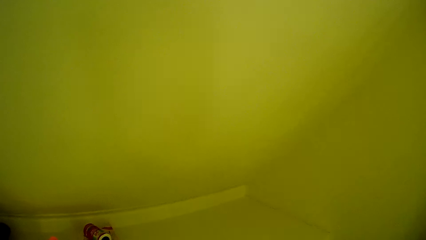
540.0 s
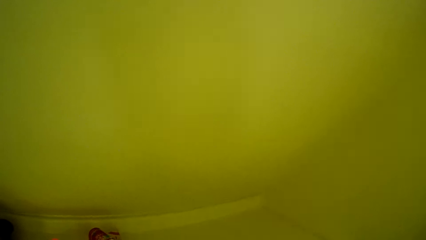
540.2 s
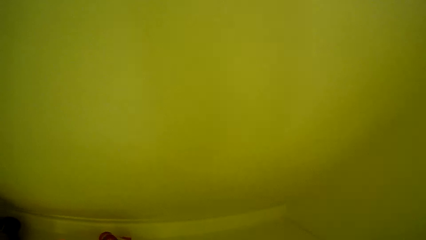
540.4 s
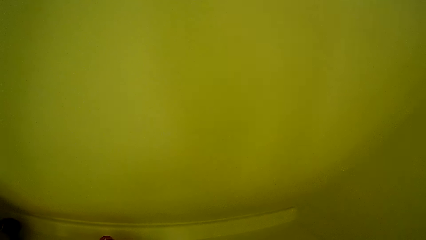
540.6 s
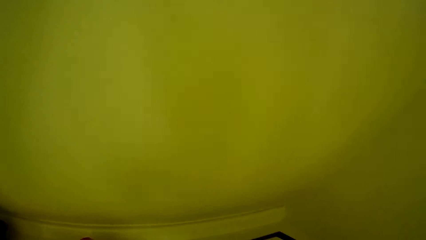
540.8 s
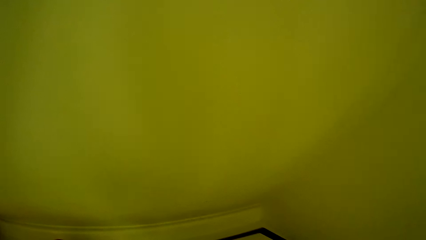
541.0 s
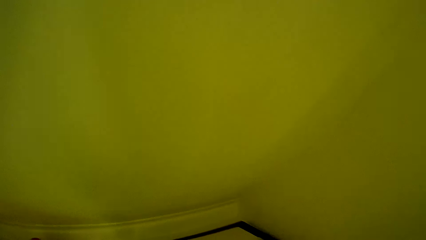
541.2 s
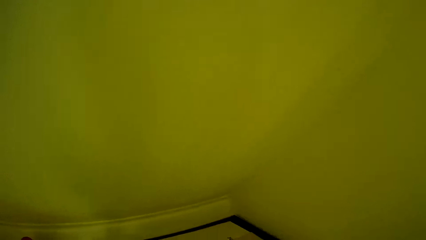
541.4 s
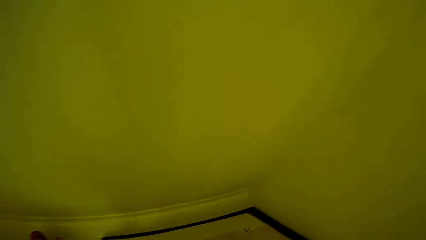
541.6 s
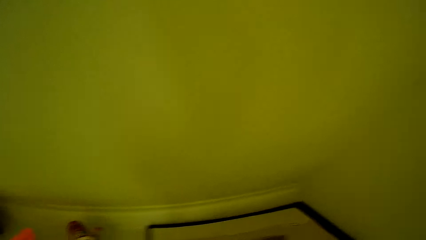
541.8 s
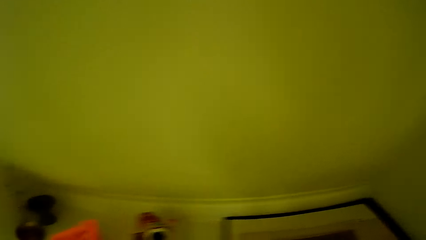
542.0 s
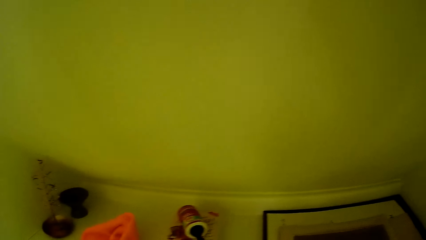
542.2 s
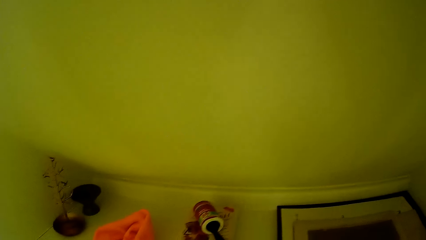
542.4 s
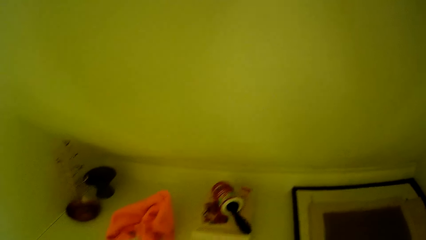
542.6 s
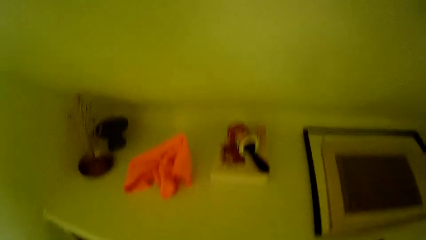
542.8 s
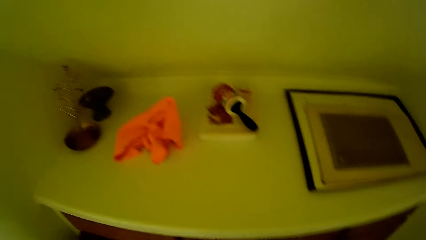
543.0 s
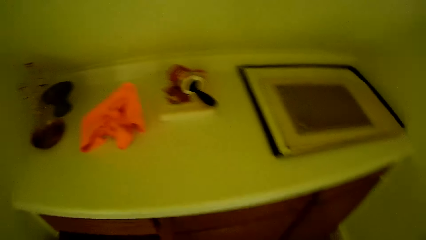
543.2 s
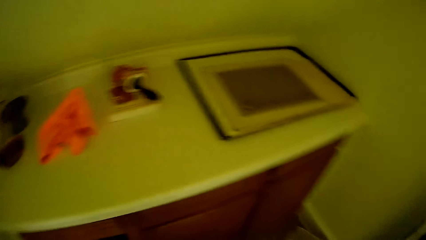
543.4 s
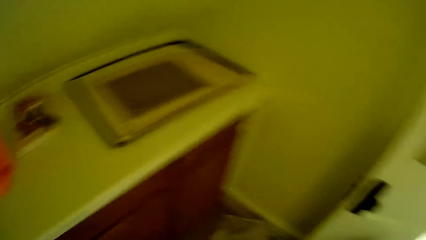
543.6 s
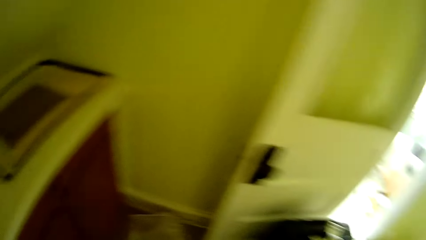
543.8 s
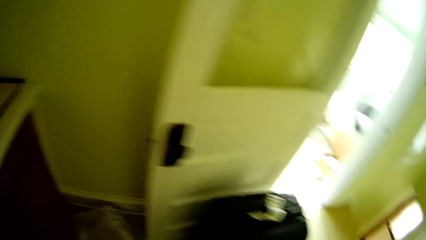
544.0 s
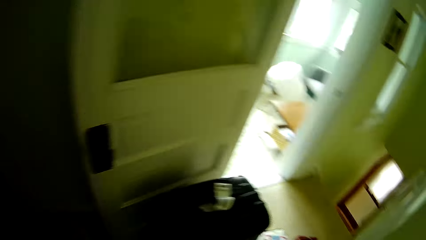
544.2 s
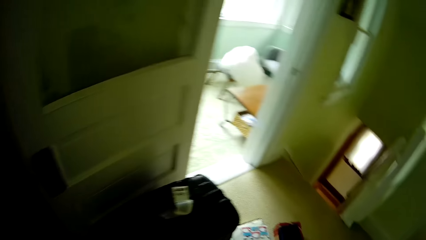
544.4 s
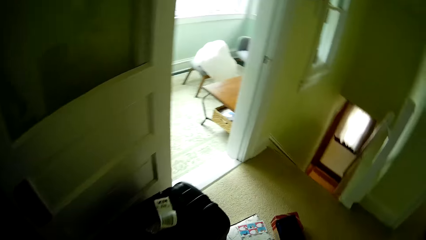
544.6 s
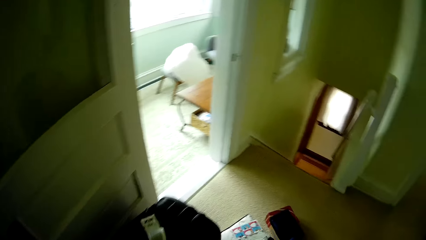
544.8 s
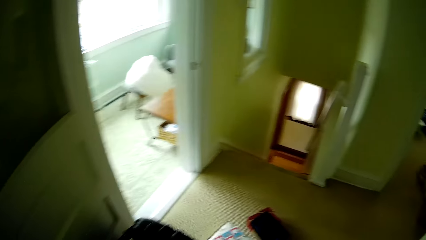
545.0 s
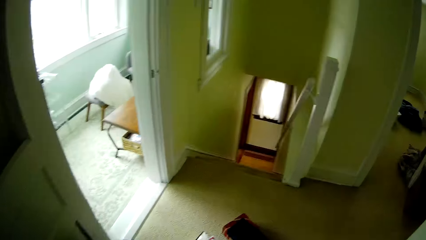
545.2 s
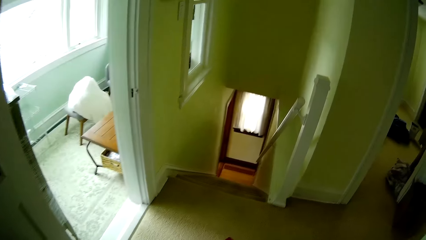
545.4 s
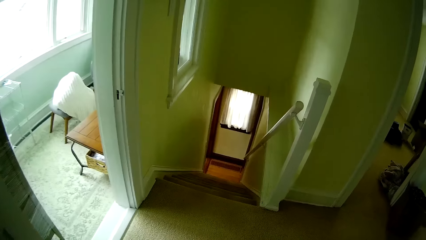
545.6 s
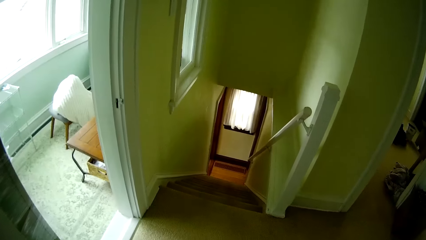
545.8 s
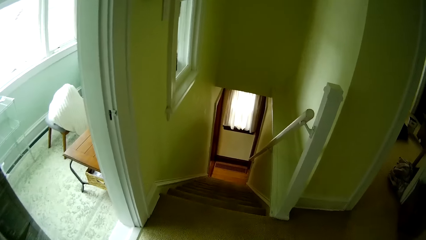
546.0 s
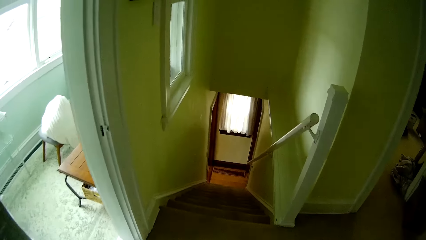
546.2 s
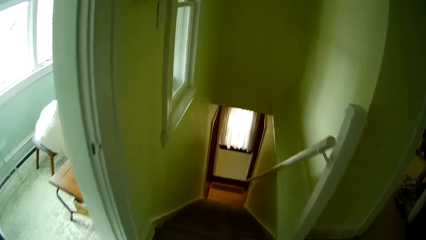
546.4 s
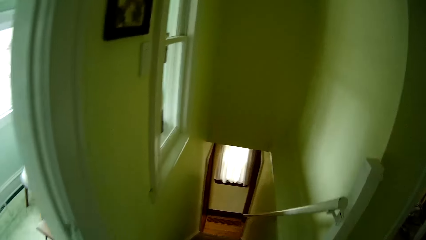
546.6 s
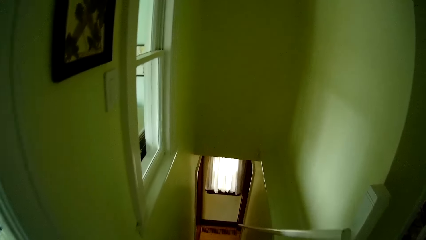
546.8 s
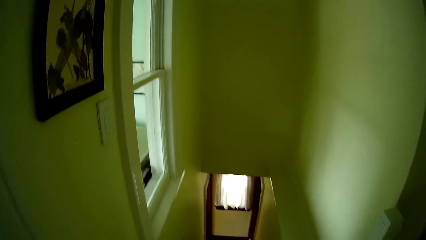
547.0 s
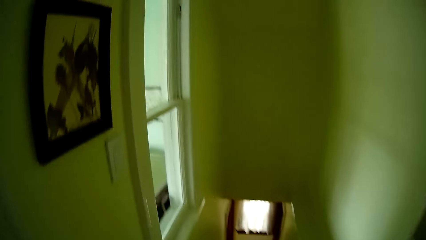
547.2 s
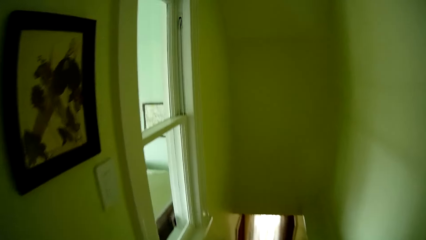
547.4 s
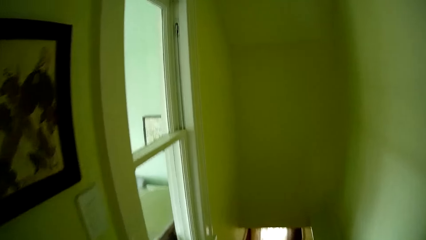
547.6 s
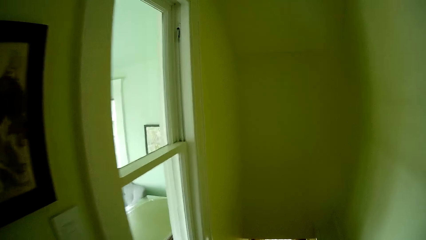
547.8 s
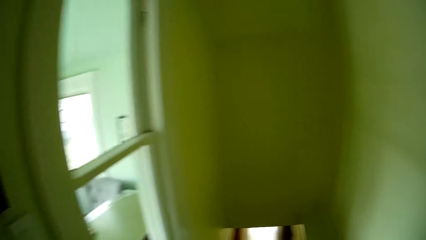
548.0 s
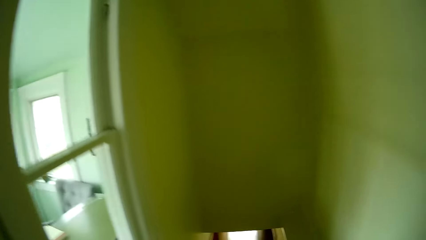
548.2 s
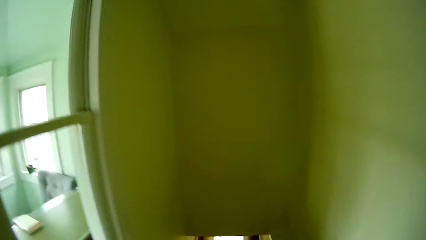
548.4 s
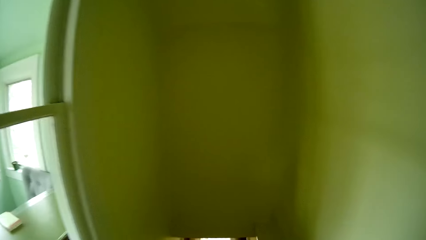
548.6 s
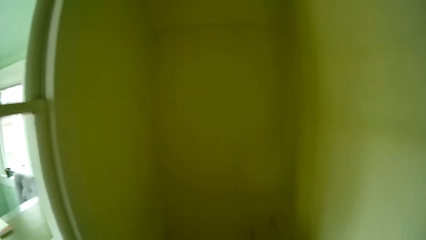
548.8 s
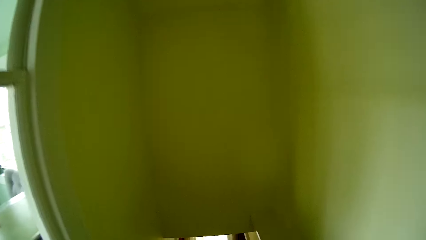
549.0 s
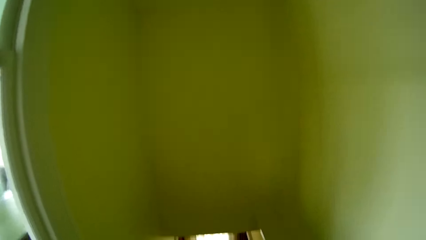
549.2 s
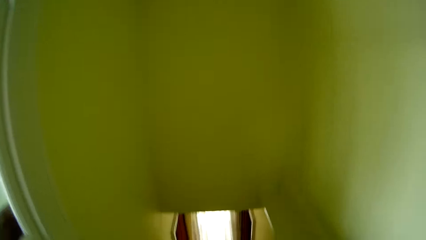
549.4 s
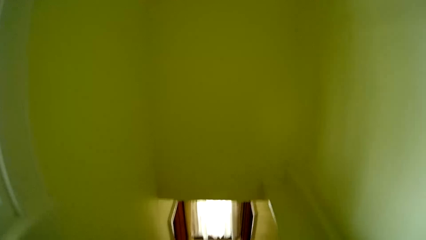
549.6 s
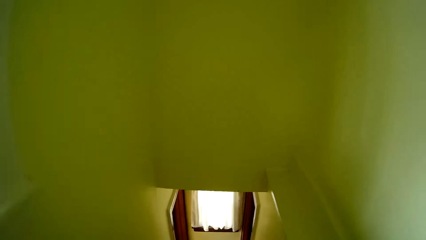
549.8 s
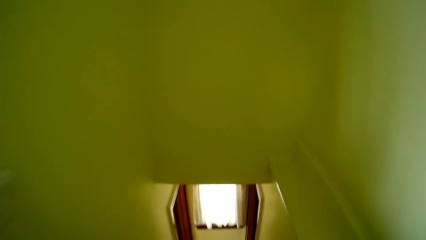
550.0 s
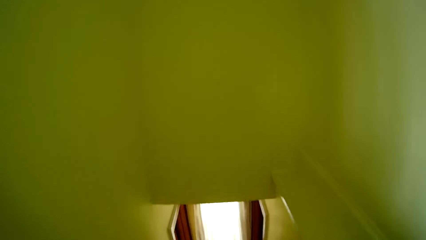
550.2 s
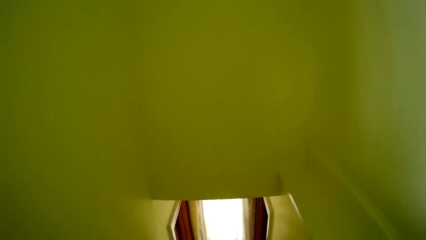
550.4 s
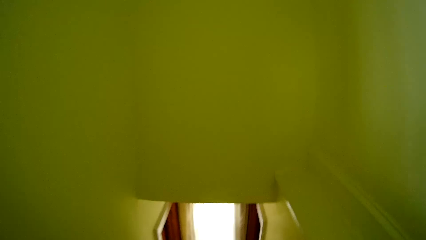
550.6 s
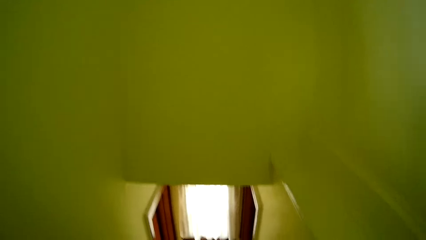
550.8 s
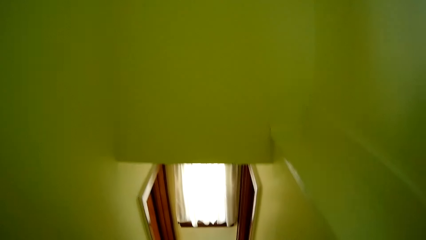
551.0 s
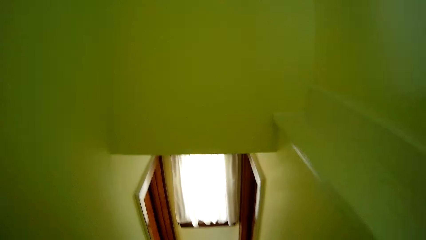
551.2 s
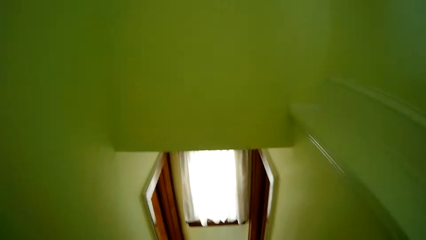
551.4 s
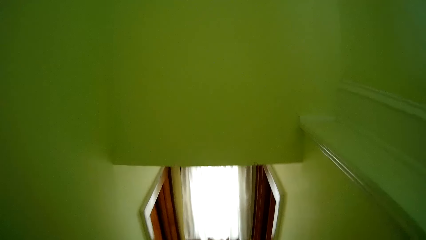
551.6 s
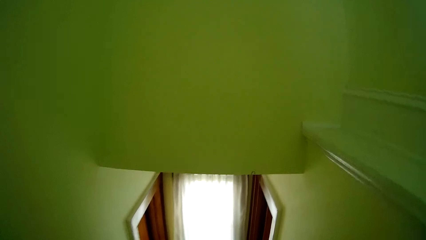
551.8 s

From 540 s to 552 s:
The camera wearer drops the painting on the cupboard with his right hand. He walks towards the stairs. He walks down the stairs.

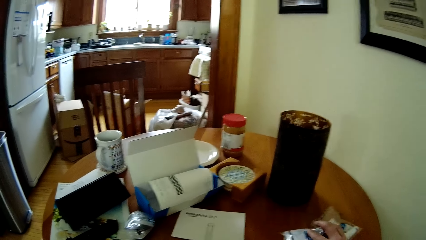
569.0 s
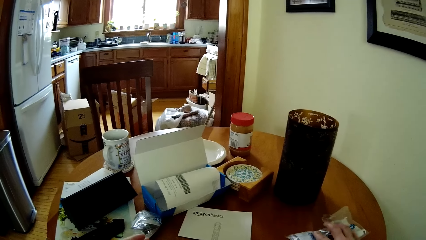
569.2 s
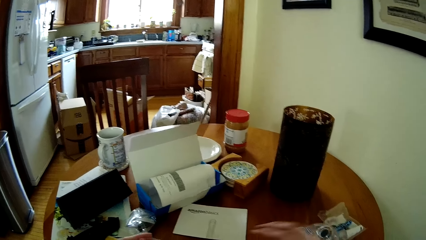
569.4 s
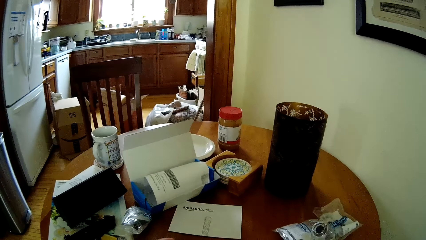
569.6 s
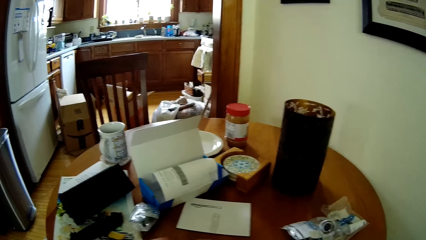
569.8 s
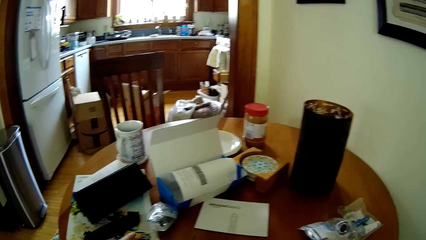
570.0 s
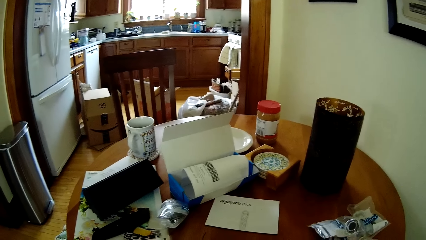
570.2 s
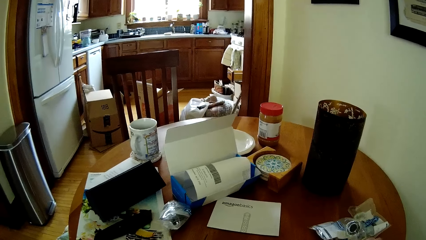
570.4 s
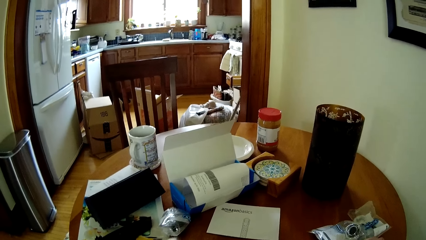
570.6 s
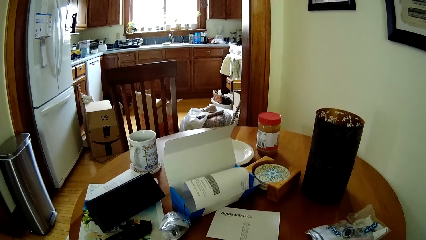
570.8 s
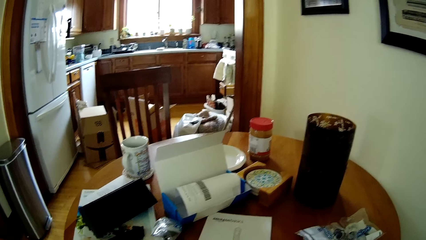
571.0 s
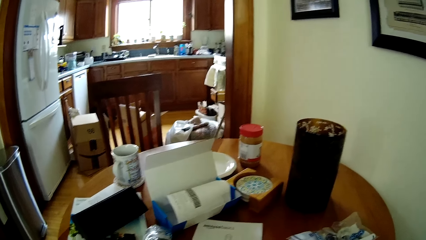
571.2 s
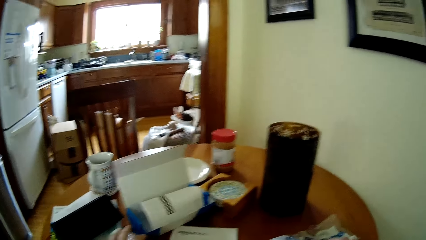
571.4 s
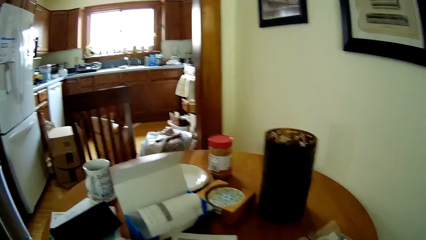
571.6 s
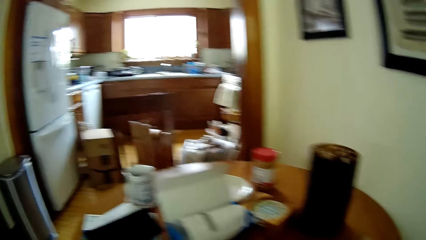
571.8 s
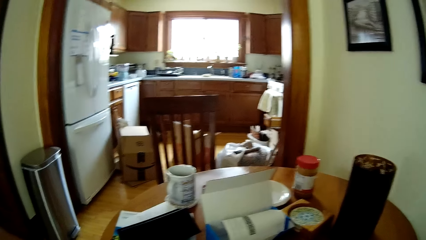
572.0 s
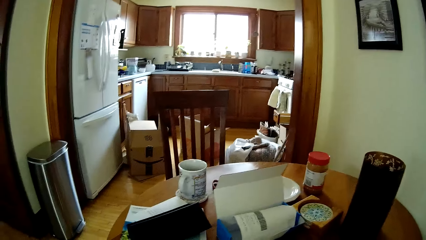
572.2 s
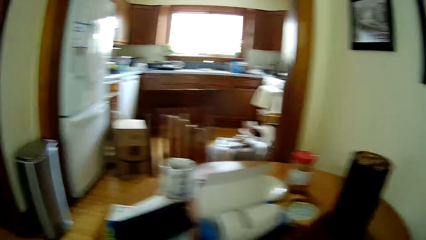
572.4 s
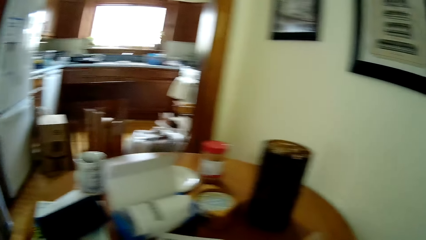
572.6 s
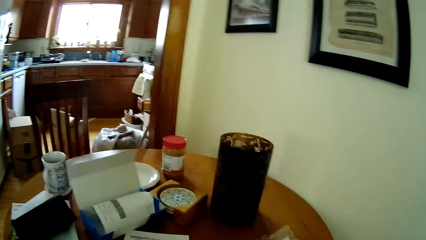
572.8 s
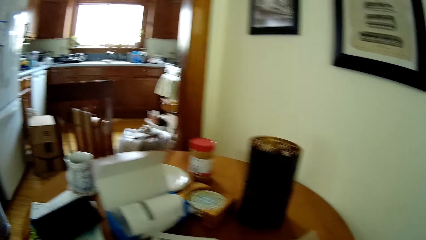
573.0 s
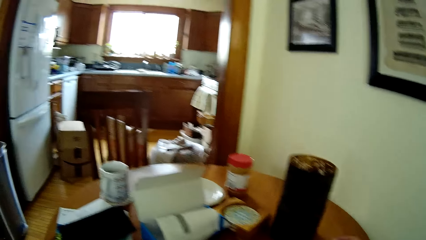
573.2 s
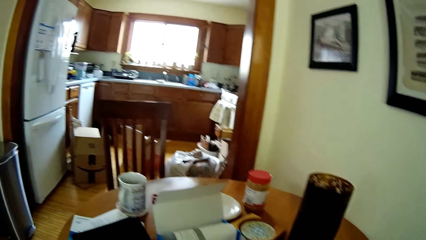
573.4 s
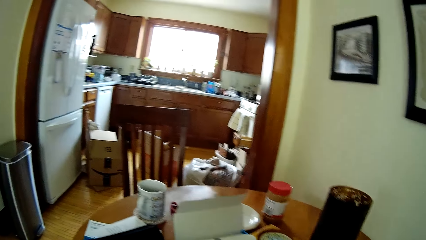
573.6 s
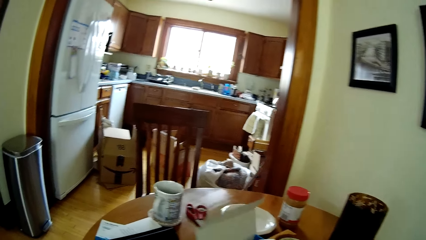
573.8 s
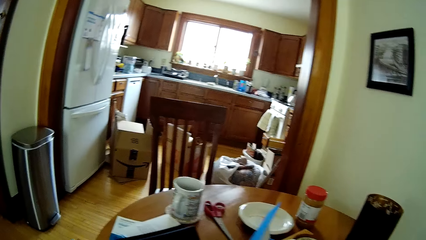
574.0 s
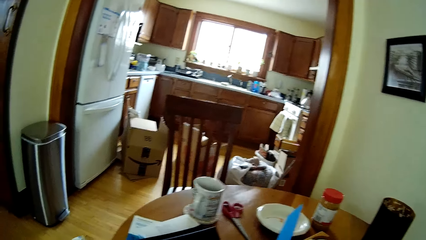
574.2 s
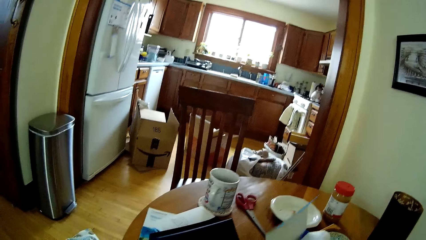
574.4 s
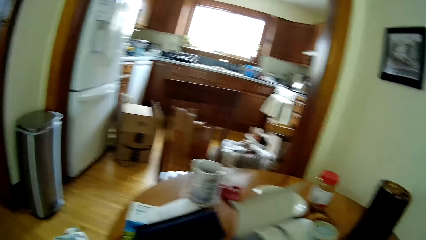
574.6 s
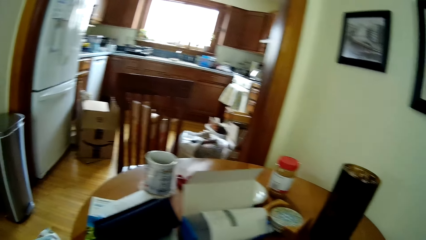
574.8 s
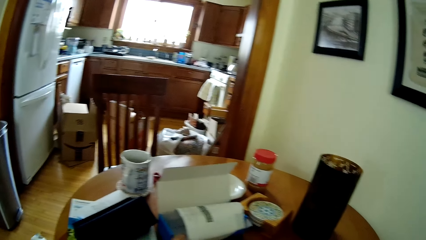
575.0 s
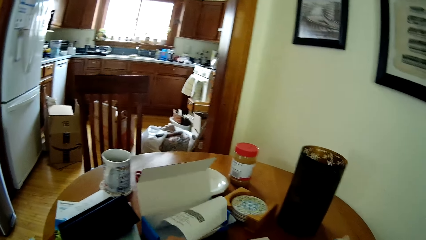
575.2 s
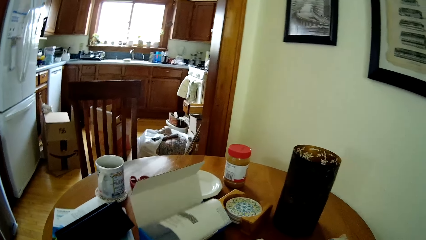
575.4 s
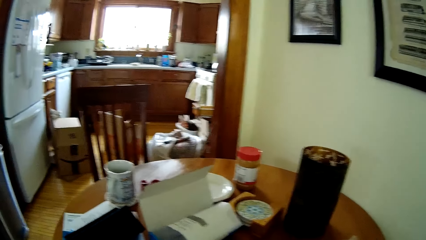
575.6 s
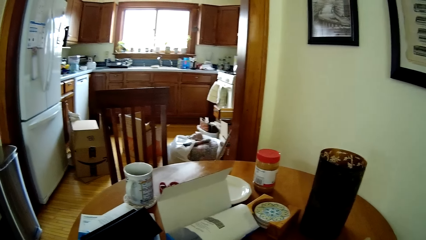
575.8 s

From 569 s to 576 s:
The camera wearer moves hands up. He looks at the table. He moves a box on the table with his left hand.
